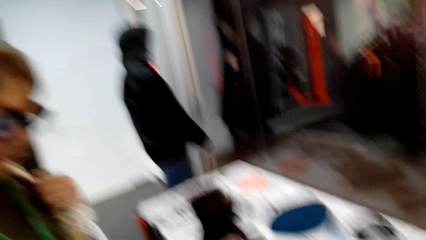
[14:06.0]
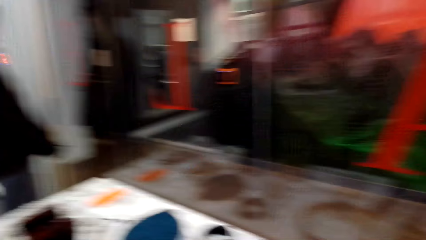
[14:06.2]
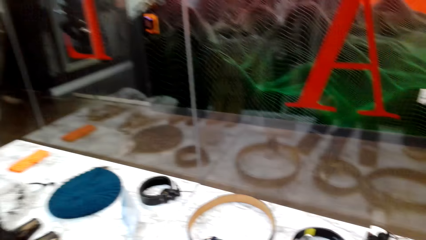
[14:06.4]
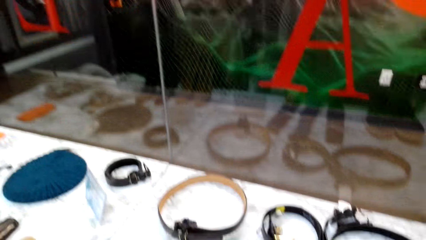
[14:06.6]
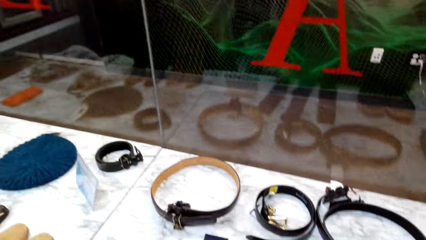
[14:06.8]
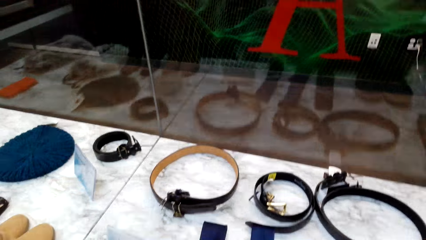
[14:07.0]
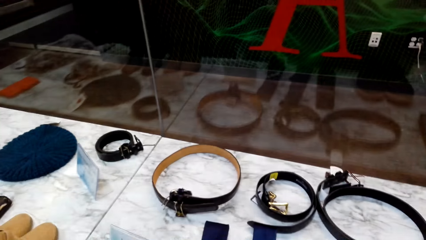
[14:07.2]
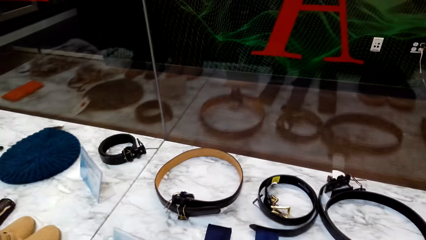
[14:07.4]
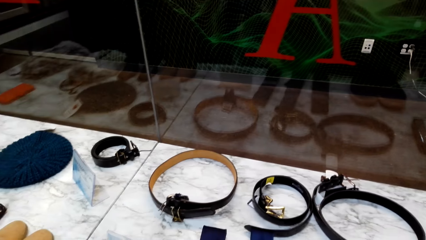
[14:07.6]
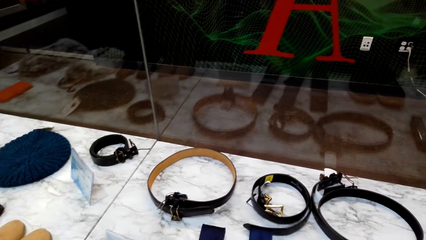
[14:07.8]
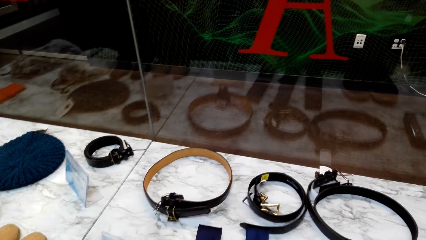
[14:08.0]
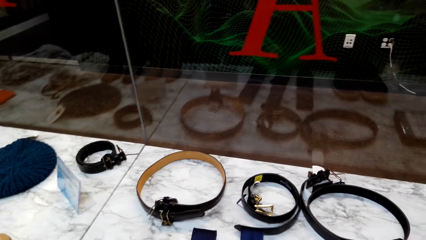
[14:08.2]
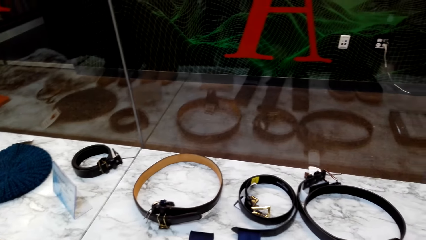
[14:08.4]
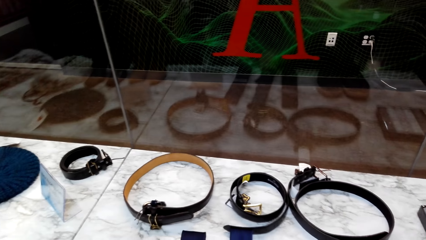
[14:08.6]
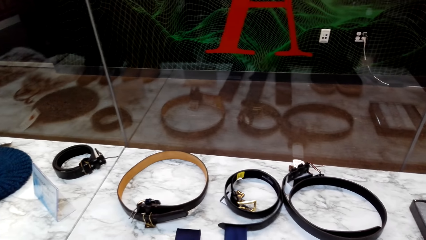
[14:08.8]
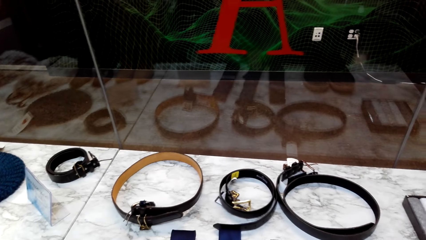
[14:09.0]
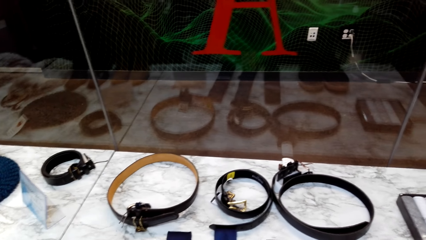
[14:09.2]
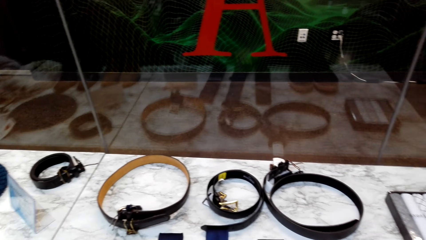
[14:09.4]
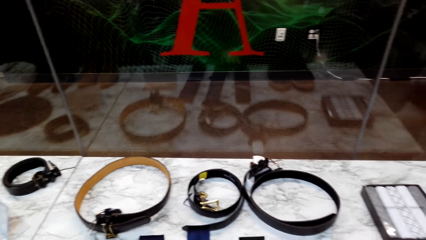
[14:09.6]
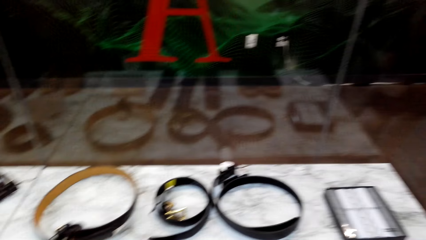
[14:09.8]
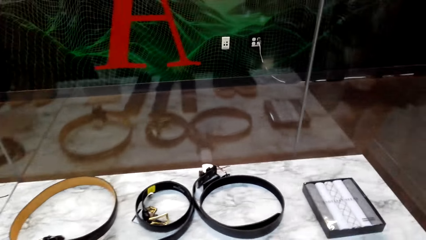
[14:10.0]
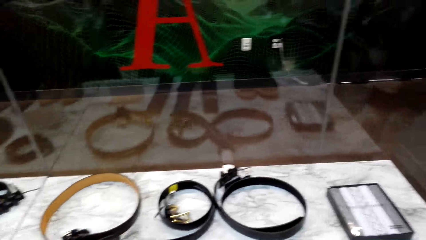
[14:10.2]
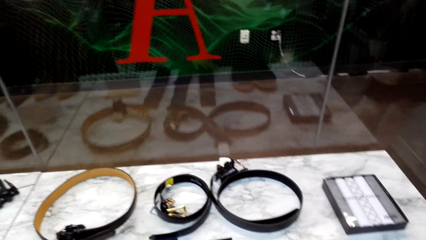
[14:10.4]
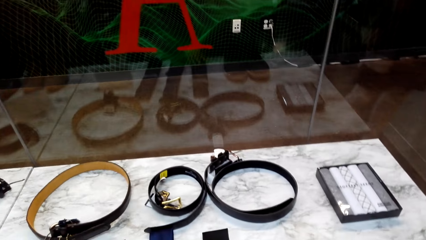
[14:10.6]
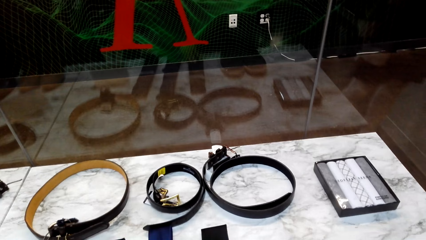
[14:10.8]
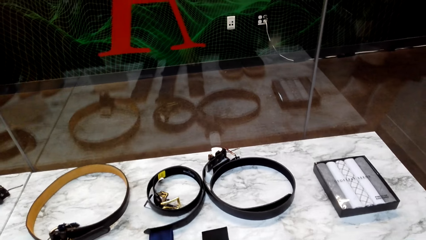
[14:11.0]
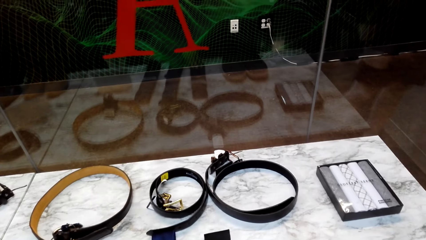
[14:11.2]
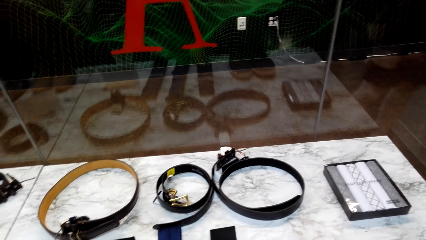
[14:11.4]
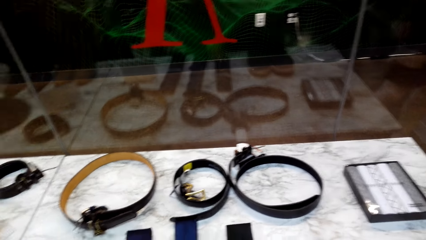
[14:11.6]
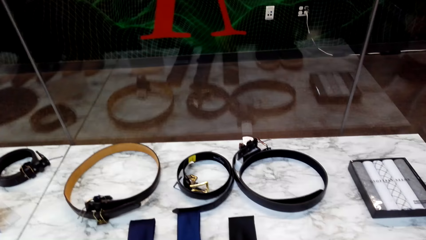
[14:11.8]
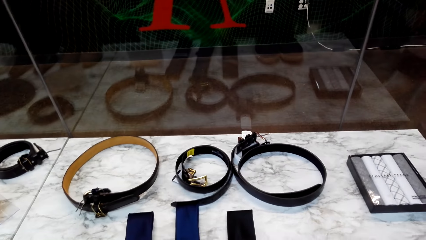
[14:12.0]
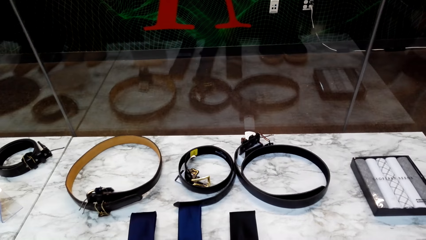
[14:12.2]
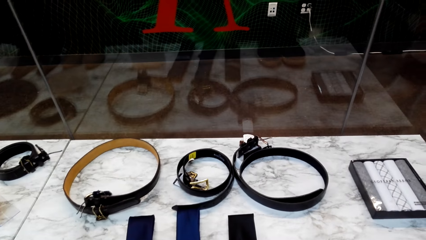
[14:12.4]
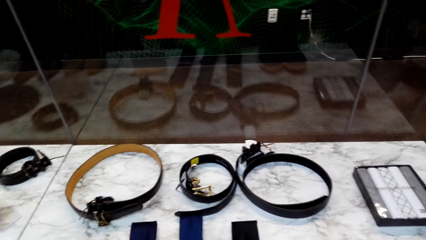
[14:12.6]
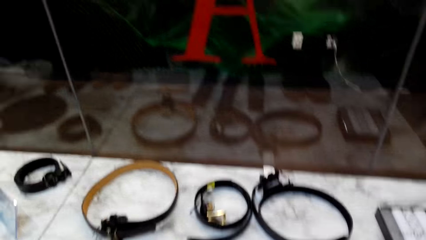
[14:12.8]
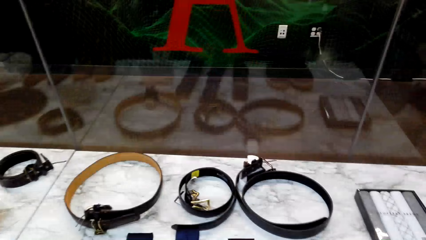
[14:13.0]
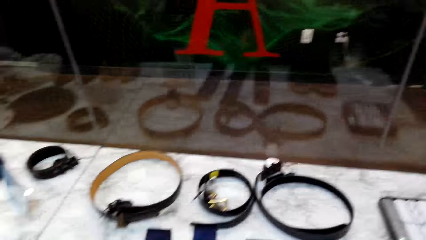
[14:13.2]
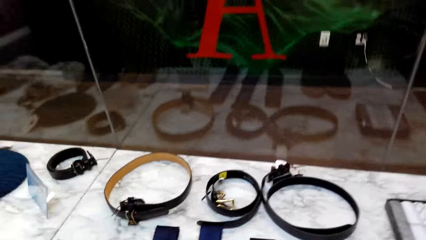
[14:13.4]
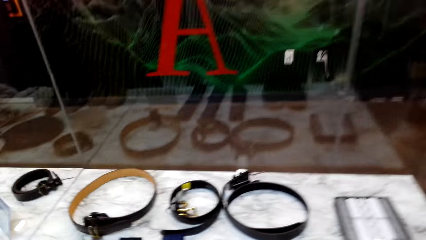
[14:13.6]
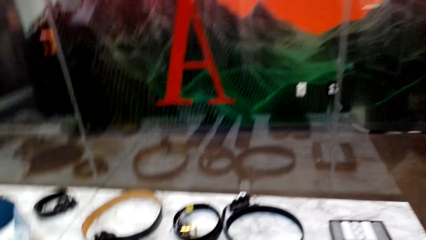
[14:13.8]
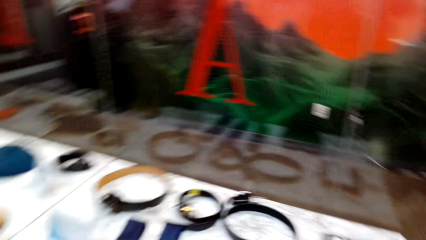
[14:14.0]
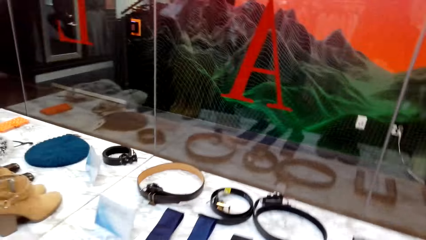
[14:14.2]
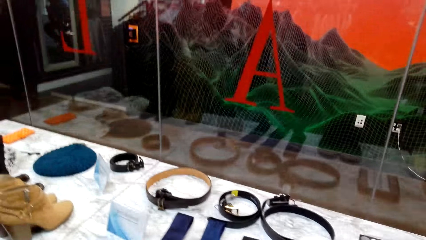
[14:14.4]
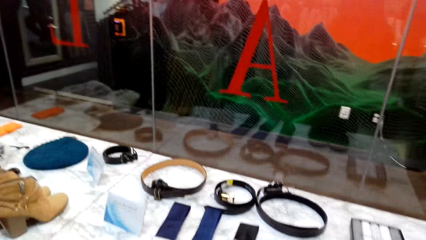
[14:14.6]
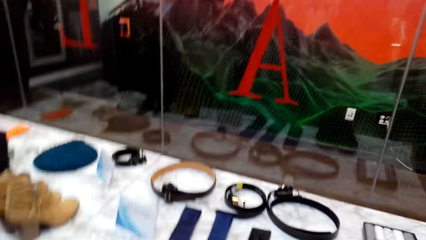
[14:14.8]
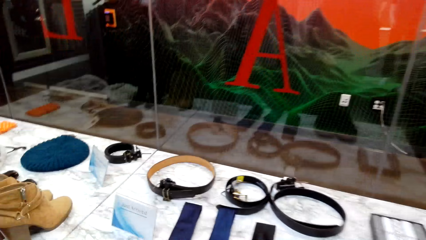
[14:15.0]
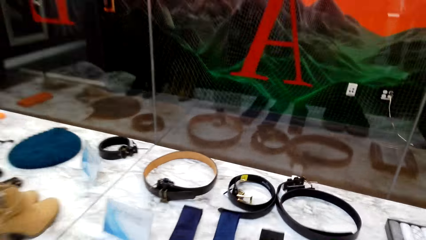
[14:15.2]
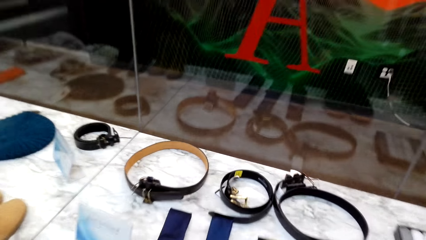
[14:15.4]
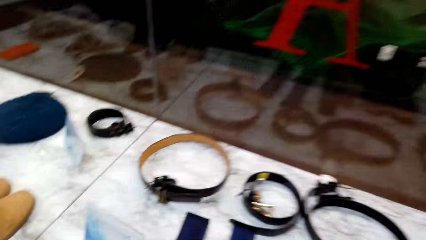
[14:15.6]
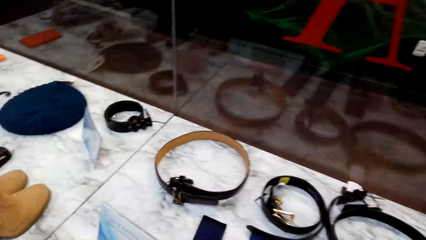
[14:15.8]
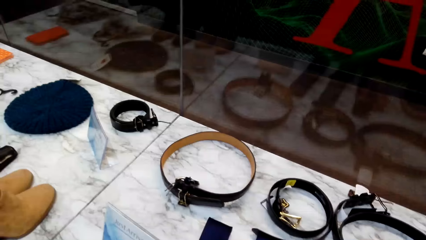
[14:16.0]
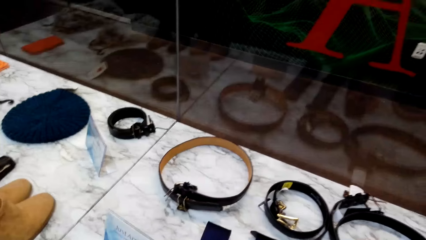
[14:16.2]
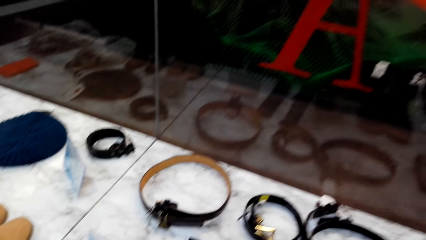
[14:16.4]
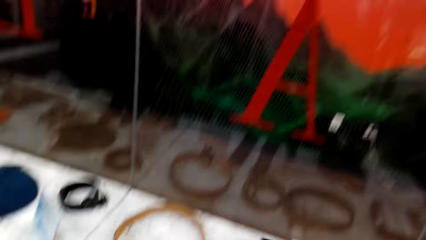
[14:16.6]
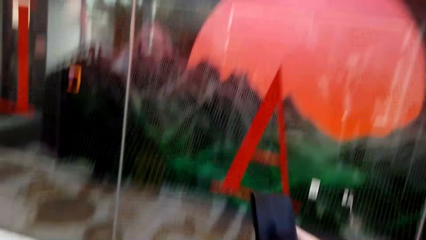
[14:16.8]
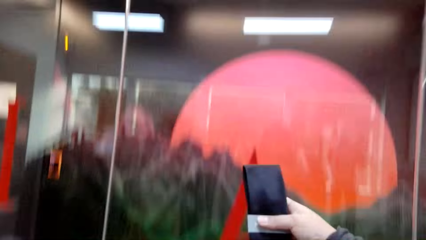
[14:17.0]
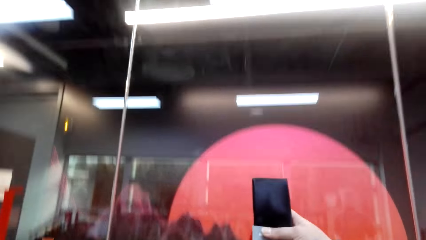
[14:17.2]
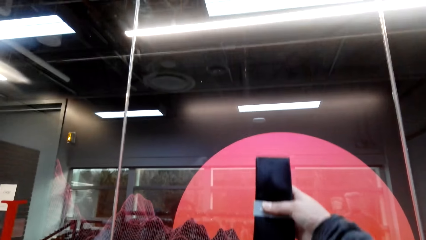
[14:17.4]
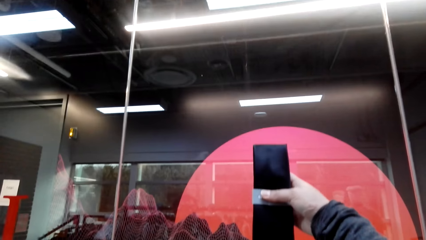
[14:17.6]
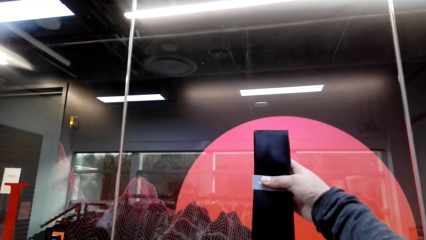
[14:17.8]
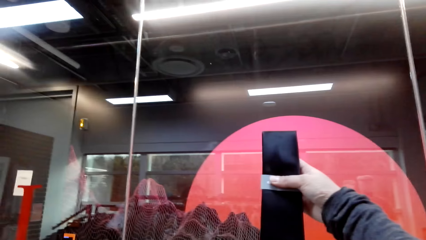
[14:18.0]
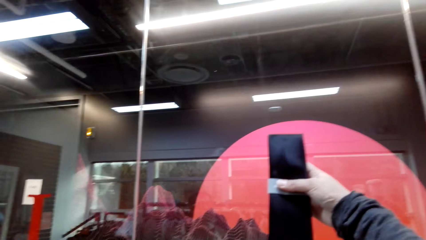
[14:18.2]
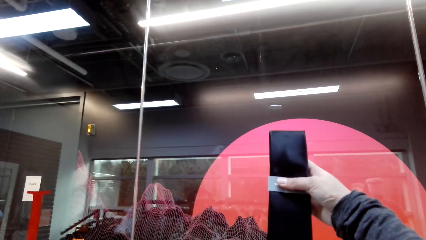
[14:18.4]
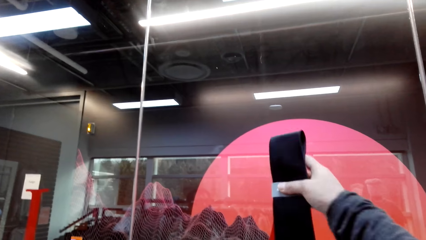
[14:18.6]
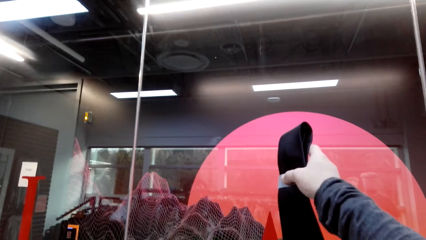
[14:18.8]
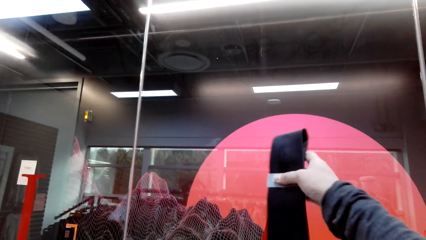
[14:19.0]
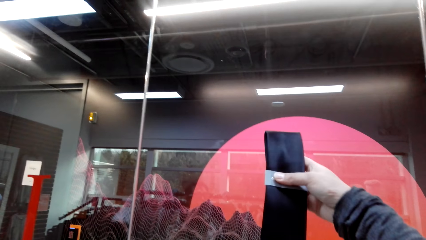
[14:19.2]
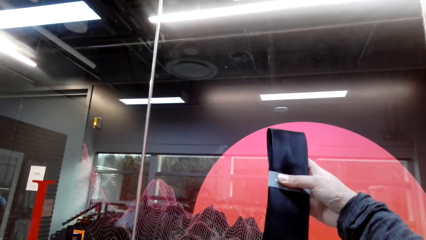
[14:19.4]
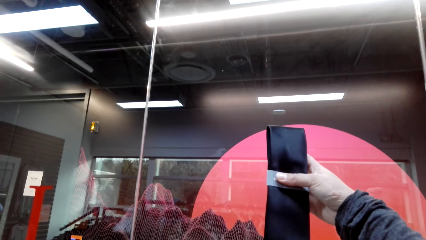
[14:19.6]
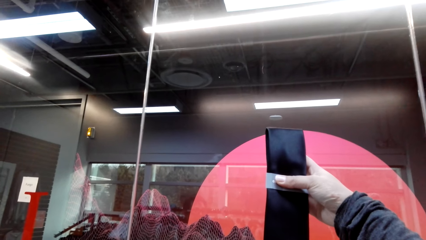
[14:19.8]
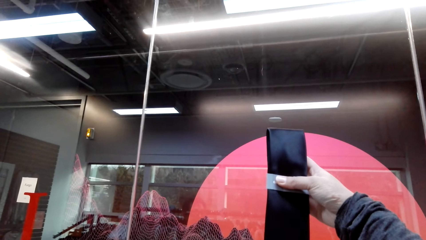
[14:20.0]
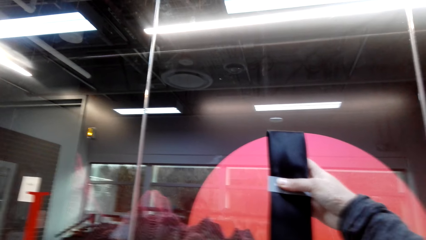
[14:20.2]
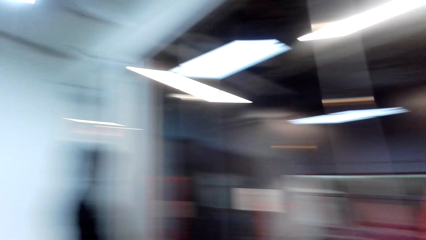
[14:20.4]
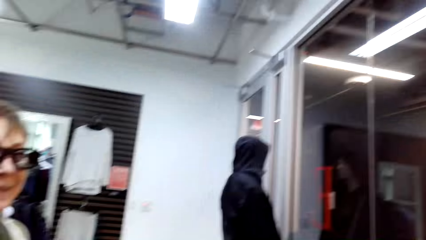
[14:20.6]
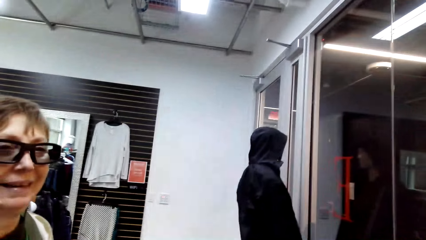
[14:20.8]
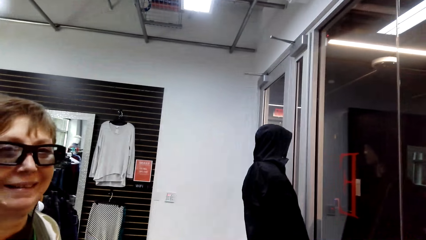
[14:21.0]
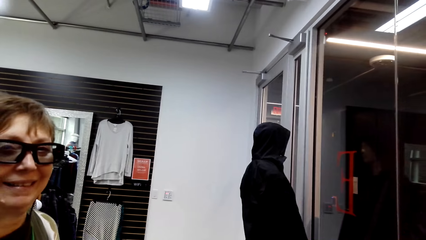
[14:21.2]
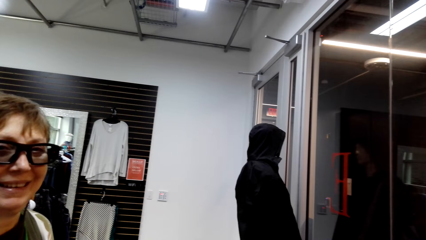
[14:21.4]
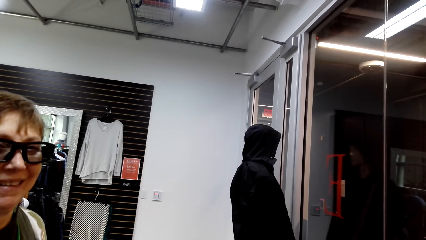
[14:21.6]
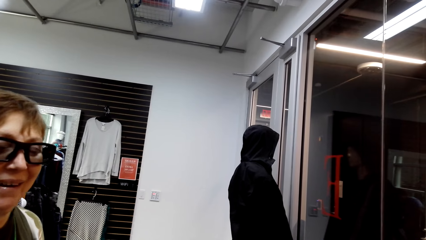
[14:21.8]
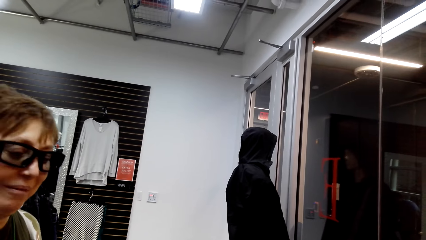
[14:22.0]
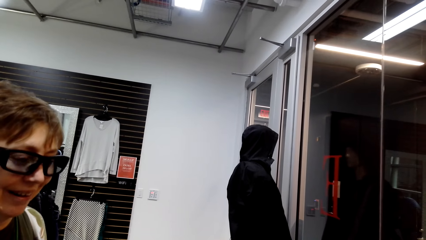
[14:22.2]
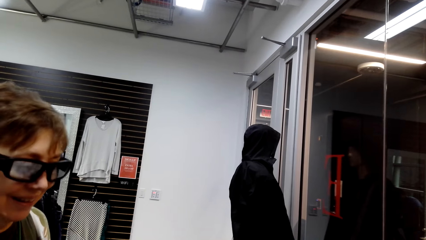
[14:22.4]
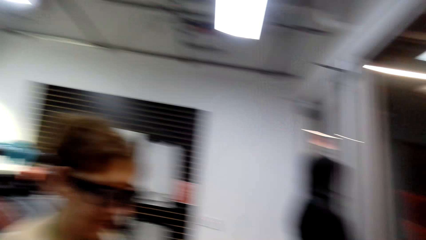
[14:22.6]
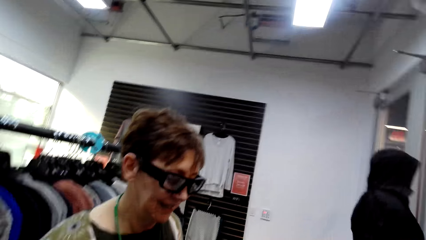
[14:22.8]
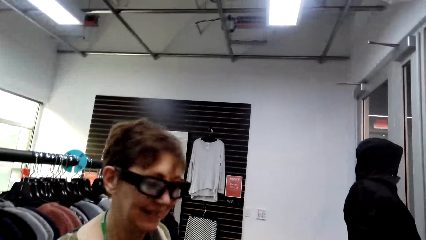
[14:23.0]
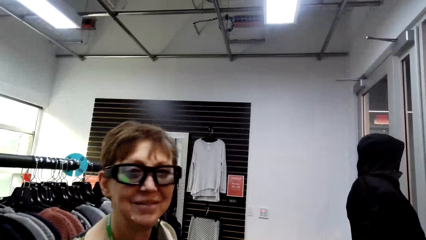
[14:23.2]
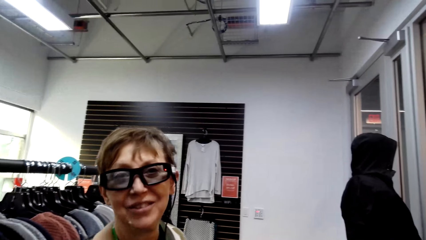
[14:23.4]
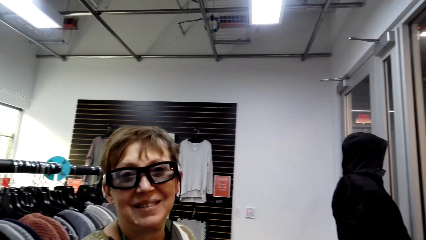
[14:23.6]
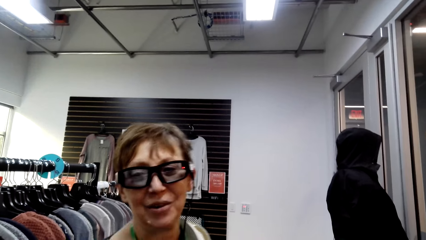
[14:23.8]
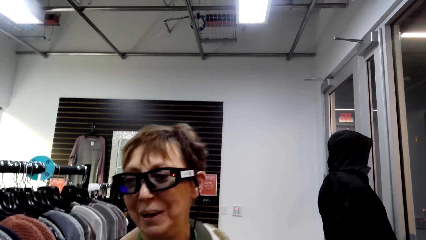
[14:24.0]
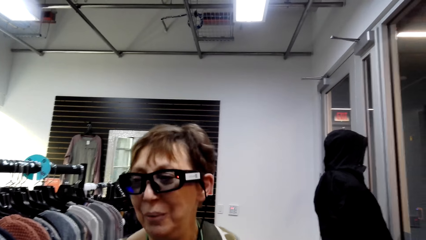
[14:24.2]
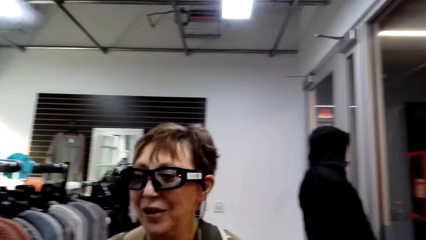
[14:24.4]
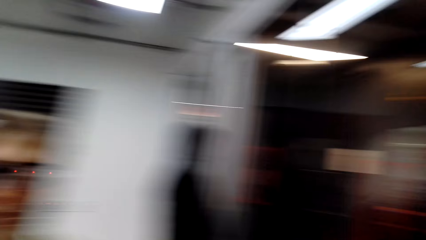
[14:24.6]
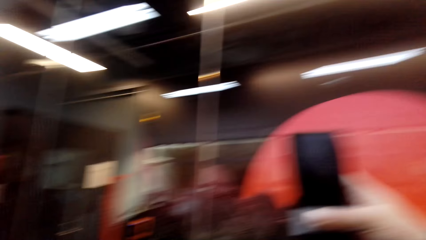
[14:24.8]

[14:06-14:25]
The camera wearer looks around. They look at a tie. They lift the tie. They turn the tie. A lady talks with the camera wearer.
